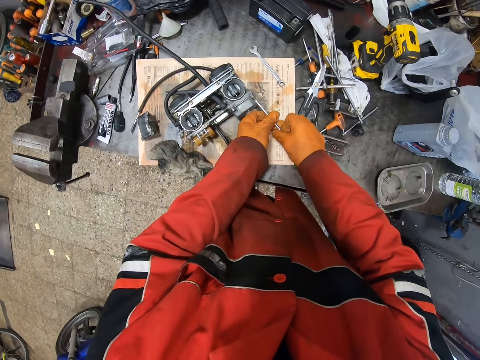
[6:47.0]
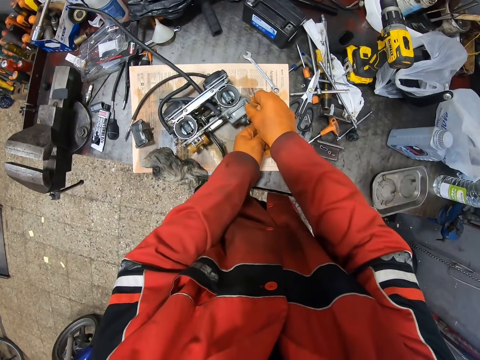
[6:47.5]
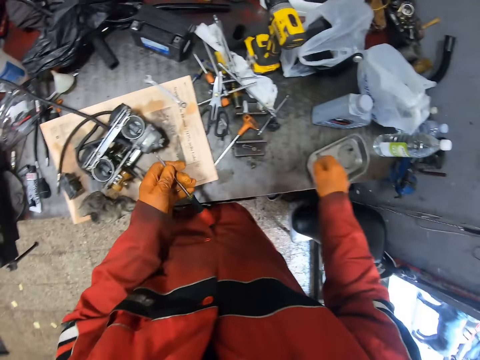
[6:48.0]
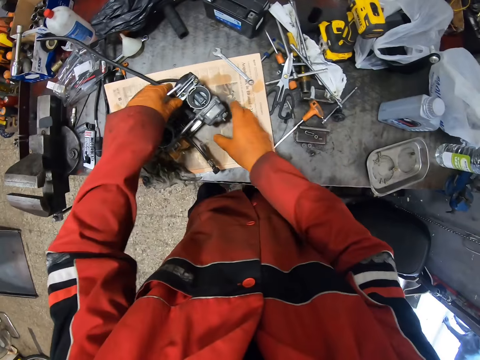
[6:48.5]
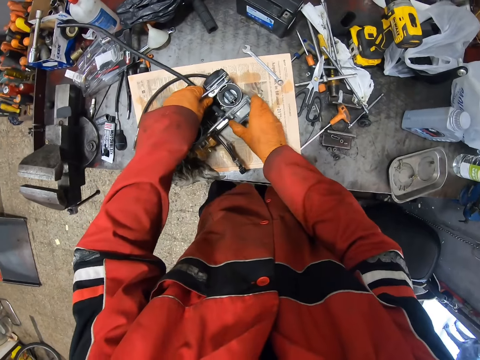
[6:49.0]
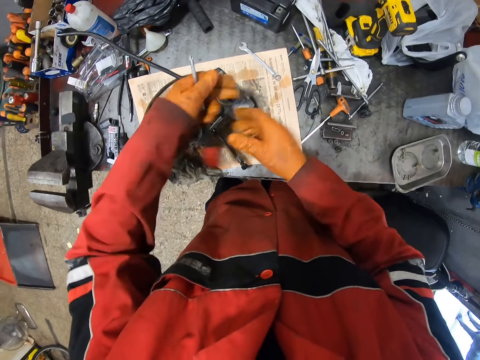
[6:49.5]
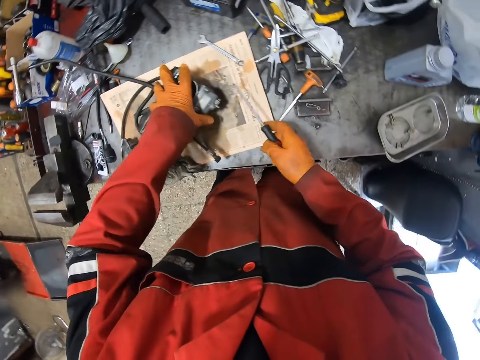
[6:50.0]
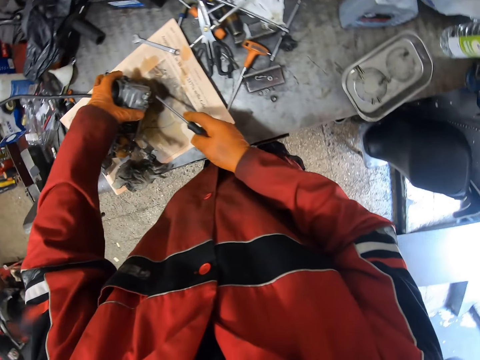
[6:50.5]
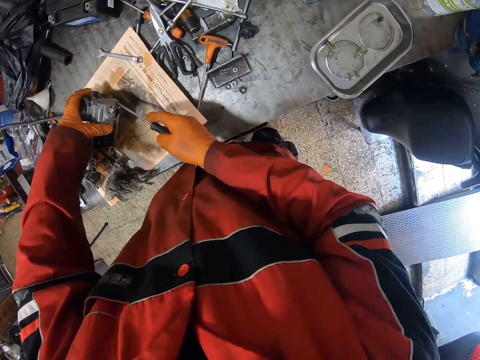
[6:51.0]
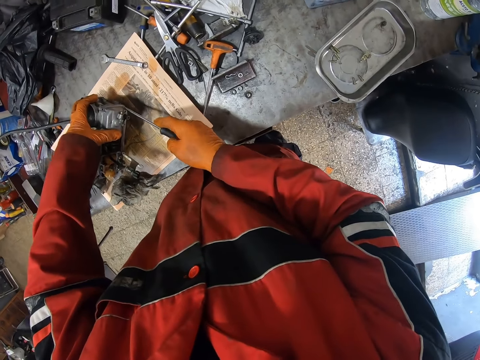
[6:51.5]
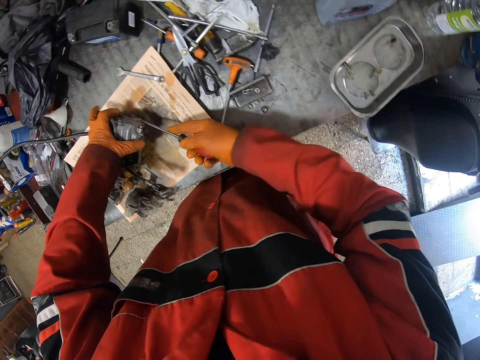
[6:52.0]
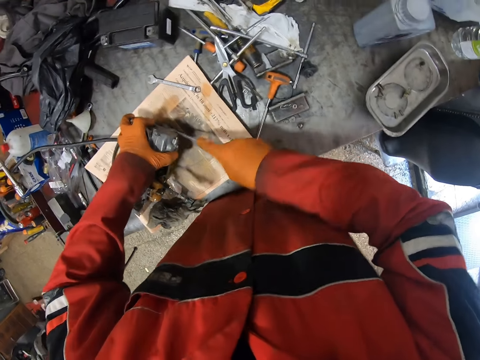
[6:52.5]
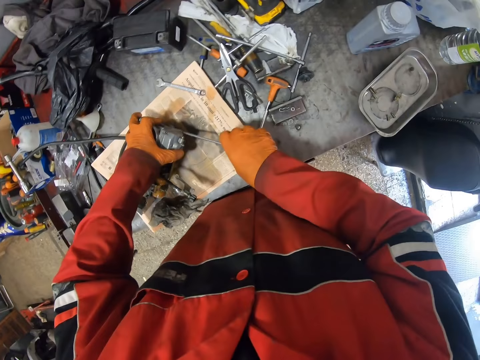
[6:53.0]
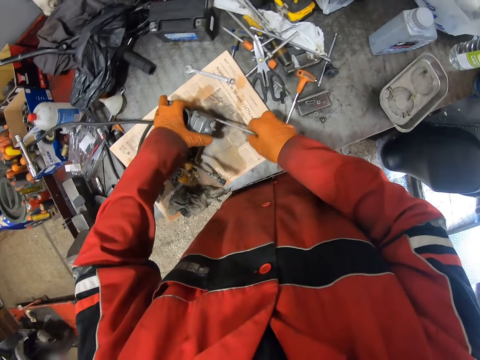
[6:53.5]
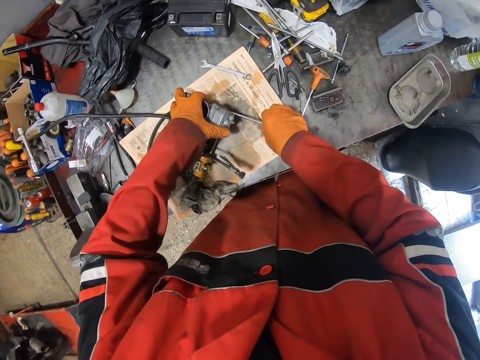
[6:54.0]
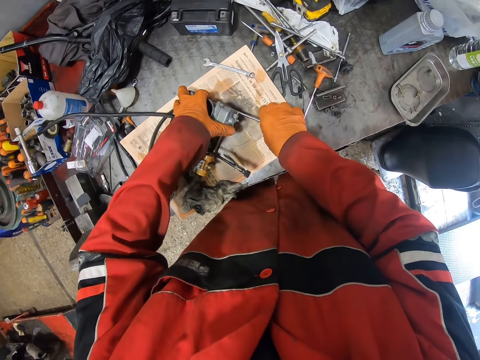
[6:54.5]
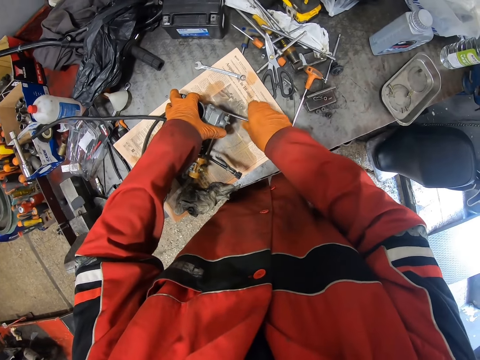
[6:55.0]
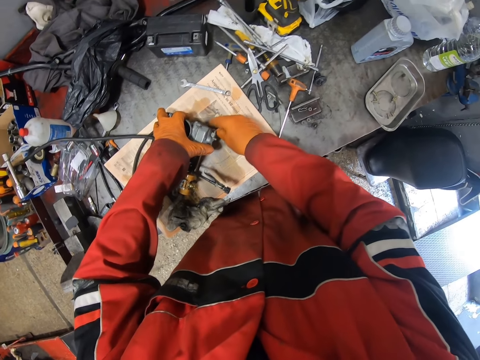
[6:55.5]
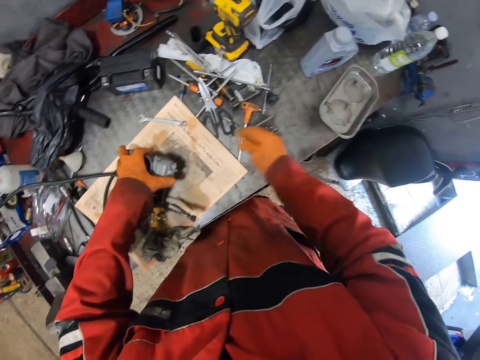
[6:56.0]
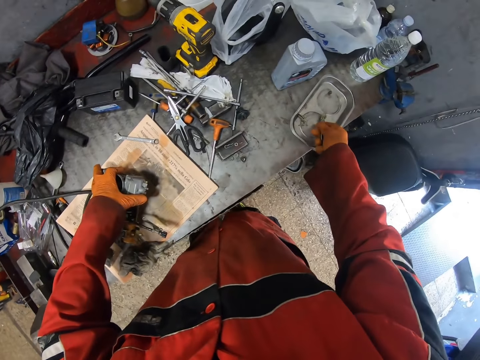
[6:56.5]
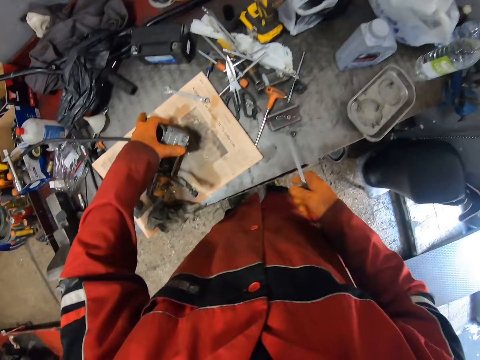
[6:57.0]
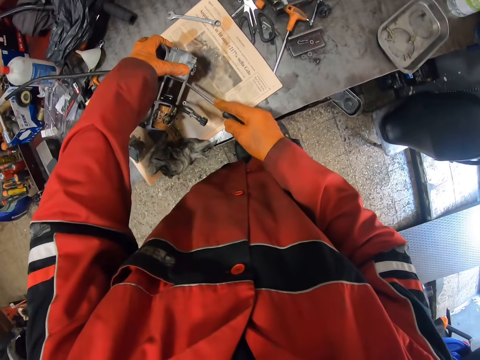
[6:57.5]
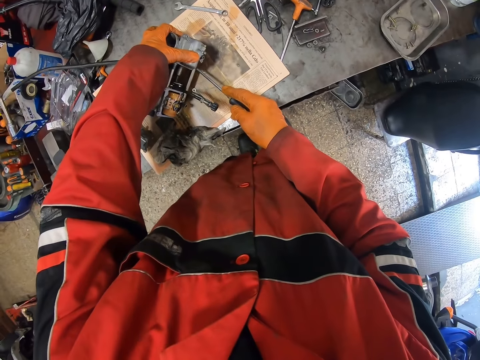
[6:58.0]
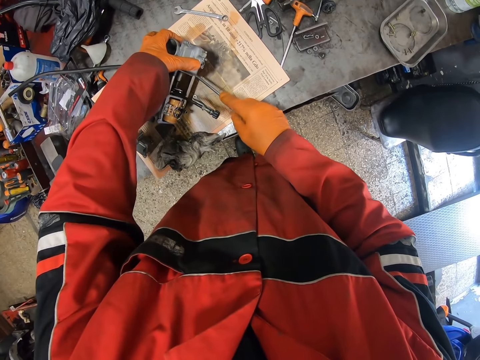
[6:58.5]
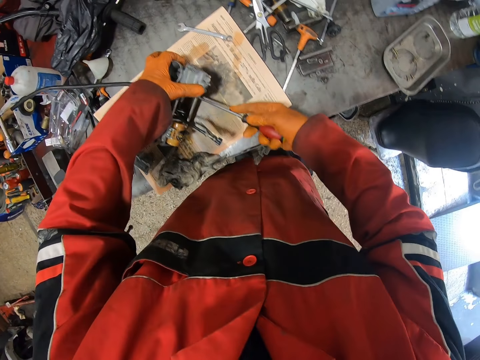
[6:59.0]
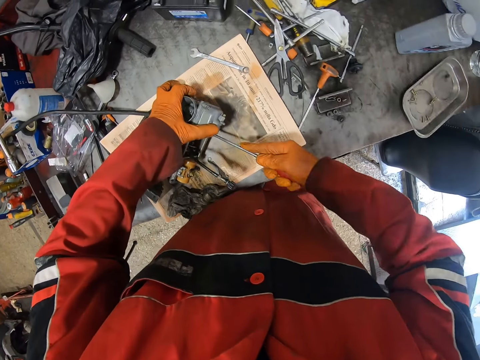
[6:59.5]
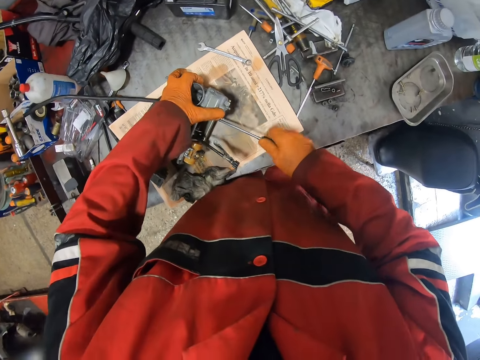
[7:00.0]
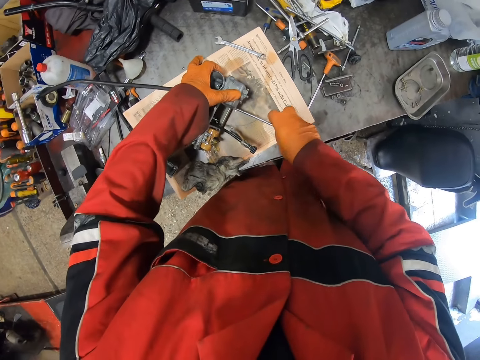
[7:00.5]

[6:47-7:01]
The camera wearer removes the bolt from the engine with his gloved right hand. He drops the bolt inside the steel bowl on the table with his gloved right hand. He loosens the bolts in the engine on the table with the screwdriver in his gloved right hand. He removes the bolt from the engine with his gloved right hand. He drops the bolt inside the steel bowl on the table with his gloved right hand. He loosens the bolts in the engine on the table with the screwdriver in his gloved right hand.

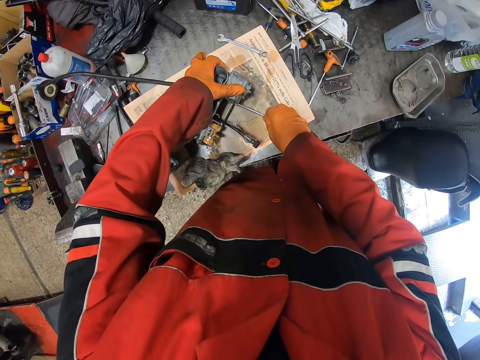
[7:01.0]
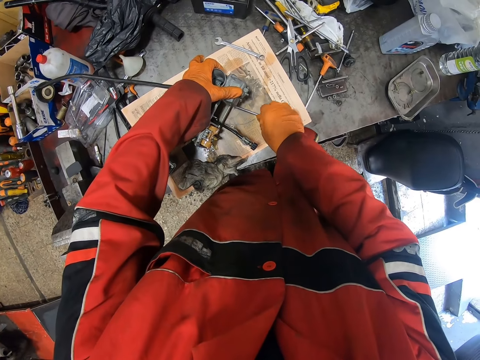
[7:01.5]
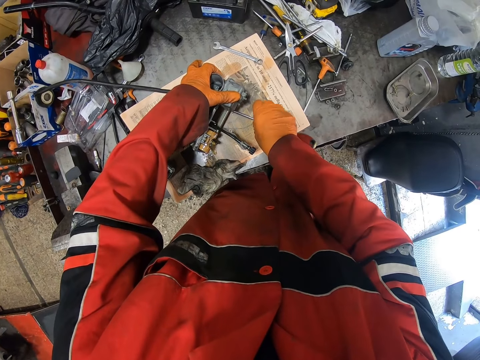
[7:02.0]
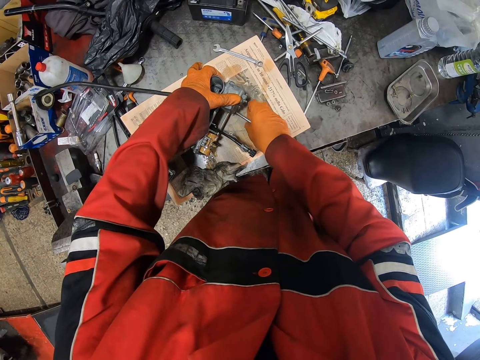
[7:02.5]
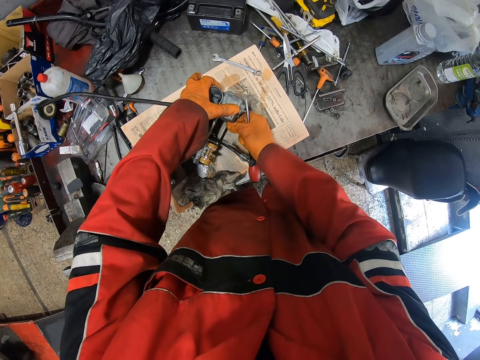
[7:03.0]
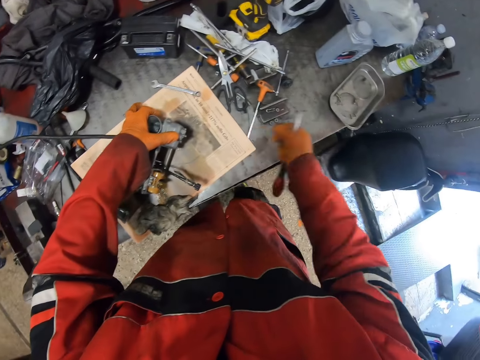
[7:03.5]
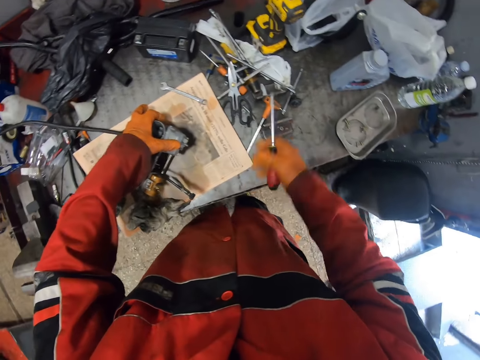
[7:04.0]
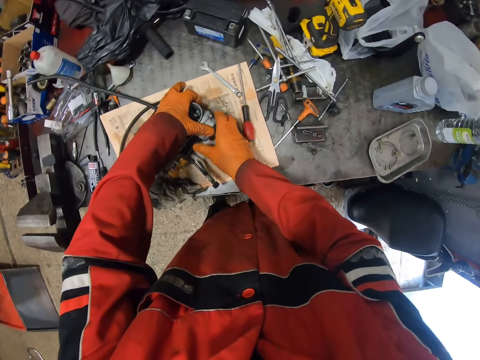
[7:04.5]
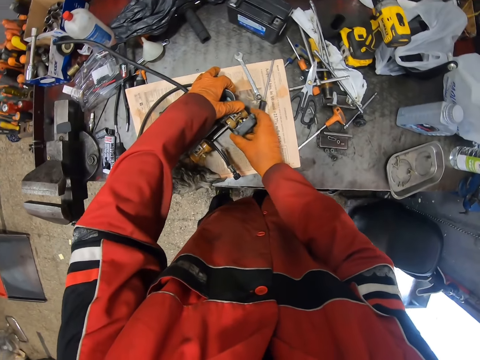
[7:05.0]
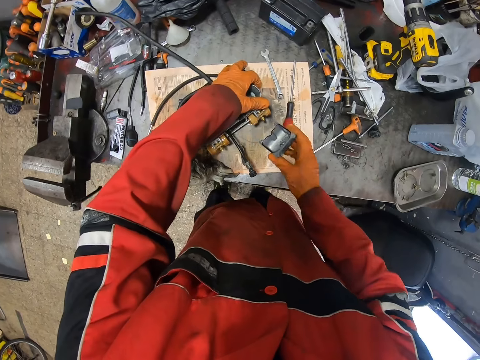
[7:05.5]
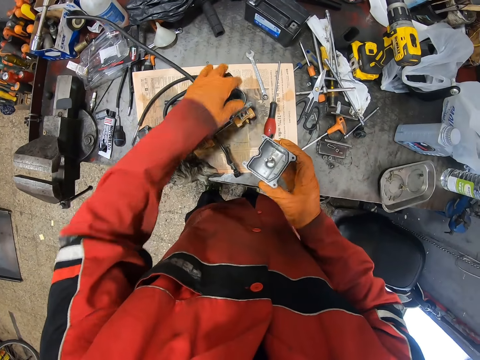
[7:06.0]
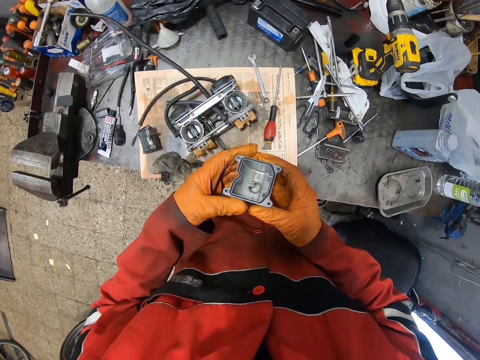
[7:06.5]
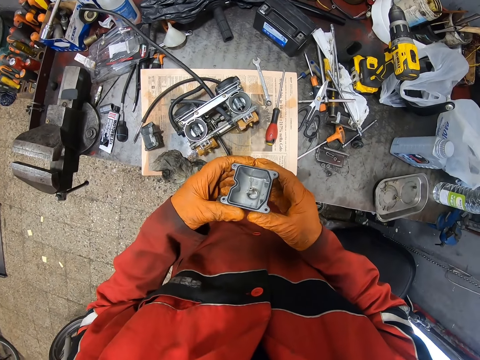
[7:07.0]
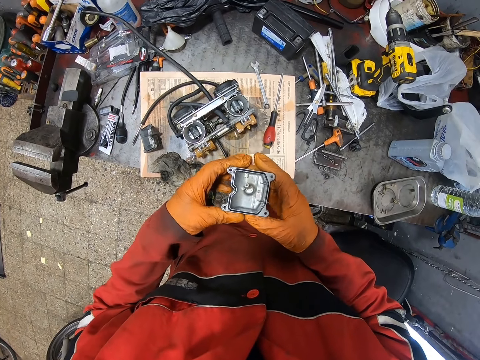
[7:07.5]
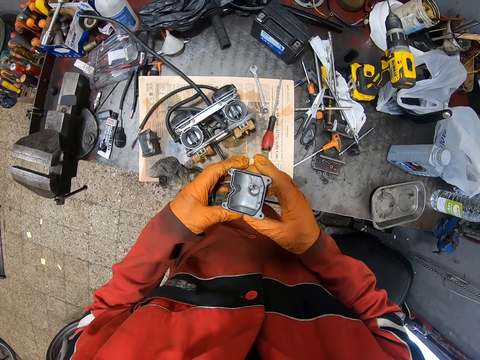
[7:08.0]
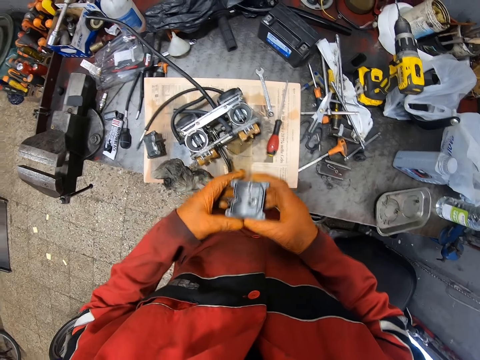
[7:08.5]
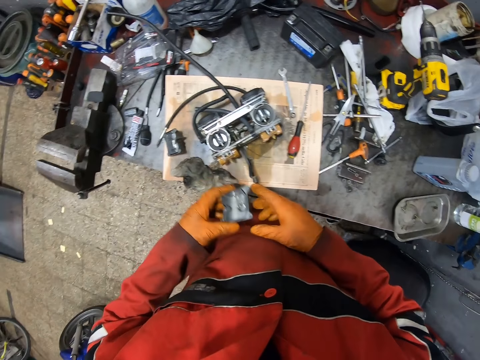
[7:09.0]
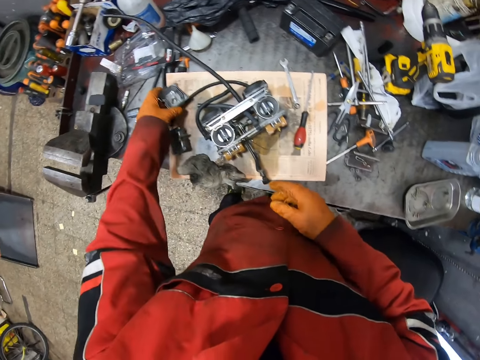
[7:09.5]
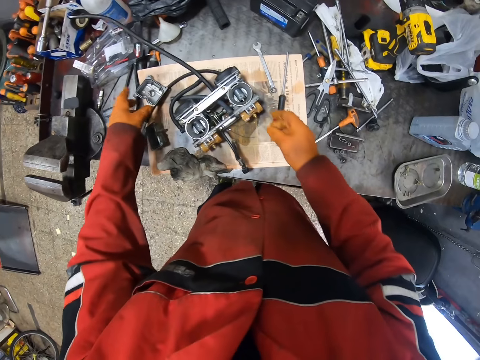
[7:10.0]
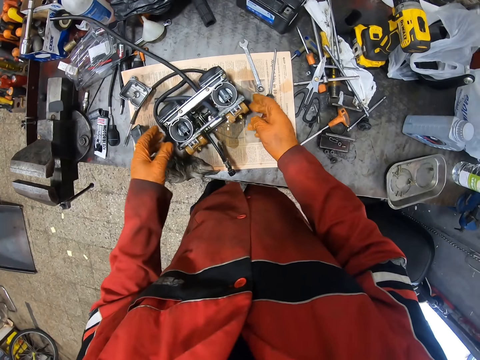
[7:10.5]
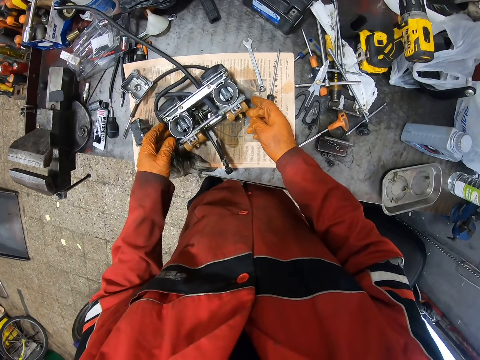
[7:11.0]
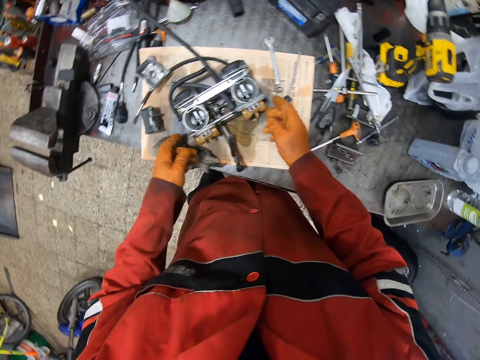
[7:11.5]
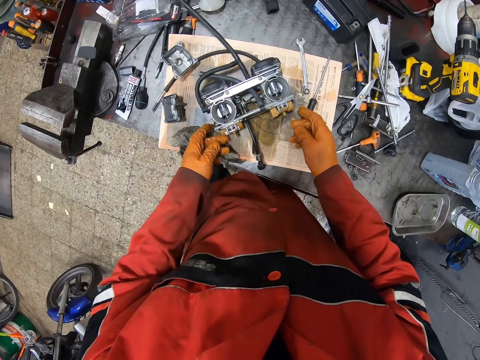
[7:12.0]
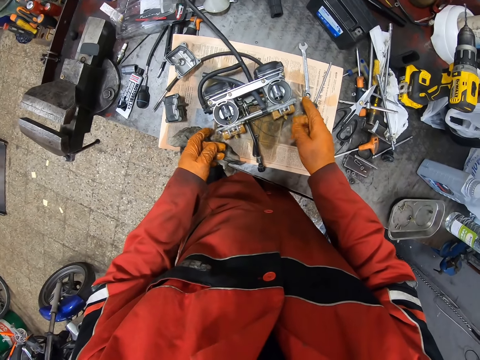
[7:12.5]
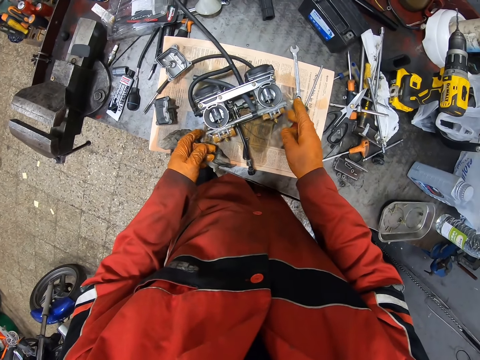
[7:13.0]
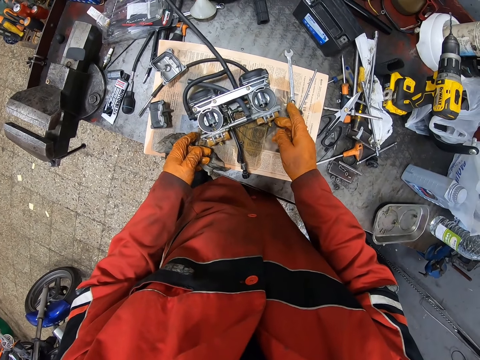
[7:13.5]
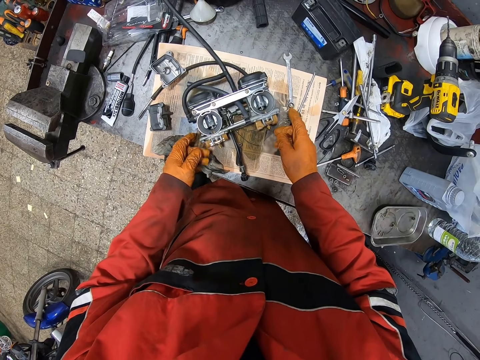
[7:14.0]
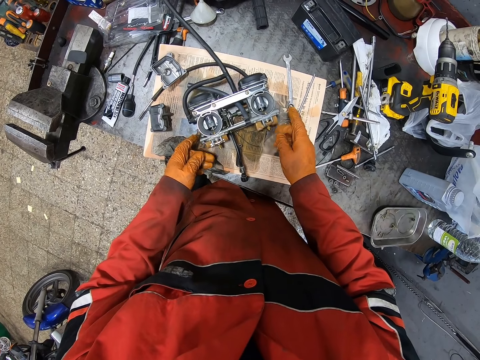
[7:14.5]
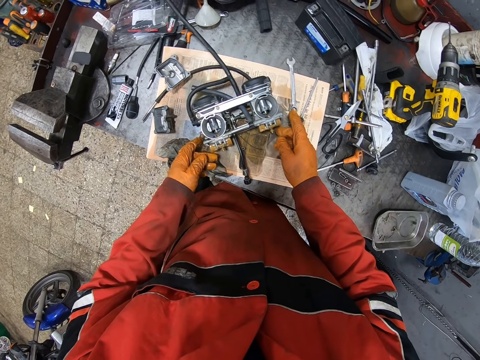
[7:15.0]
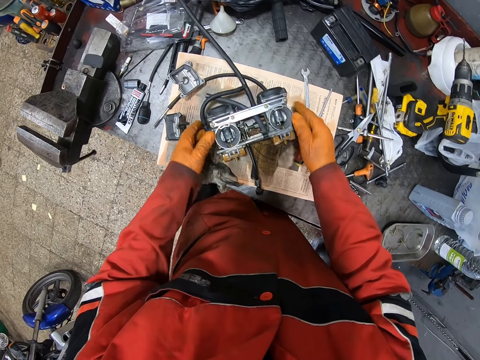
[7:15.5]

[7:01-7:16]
The camera wearer removes the bolt from the engine with his gloved right hand. He drops the bolt inside the steel bowl on the table with his gloved right hand. He drops the screwdriver on the table with his gloved right hand. He disassembles a part of the engine with both gloved hands on the table. He picks the part of the engine with his gloved right hand from the table. He stirs on the engine part in both gloved hands. He holds something. He drops the part of the engine with his gloved left hand on the table. He rolls the scooter engine wheels on the table with both hands. He touches something.
